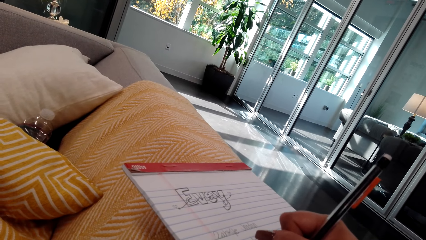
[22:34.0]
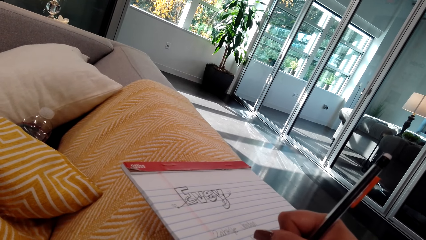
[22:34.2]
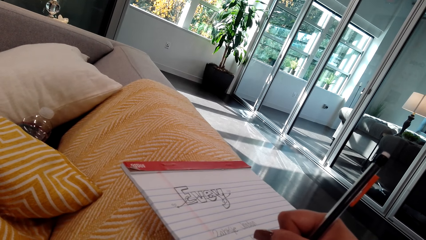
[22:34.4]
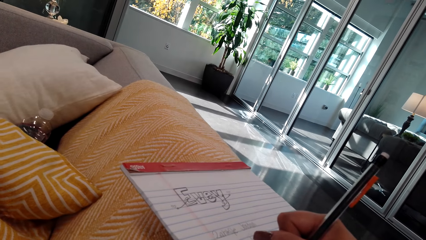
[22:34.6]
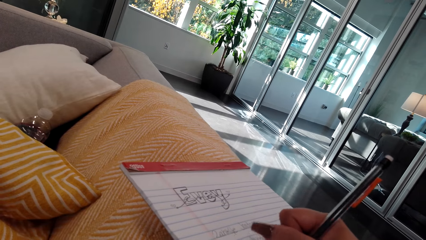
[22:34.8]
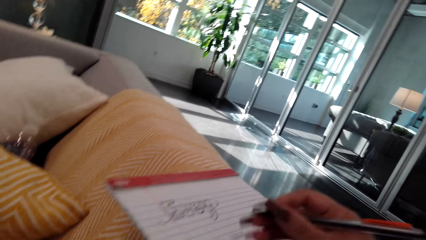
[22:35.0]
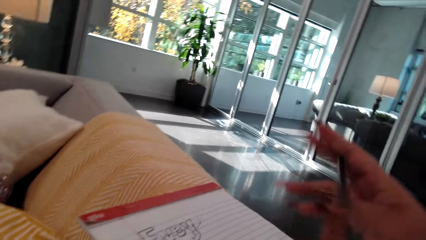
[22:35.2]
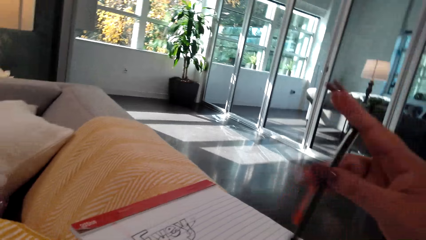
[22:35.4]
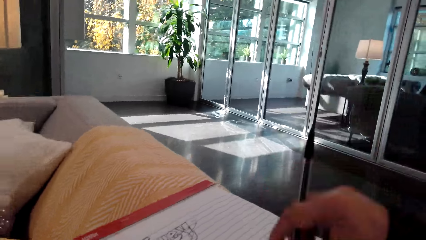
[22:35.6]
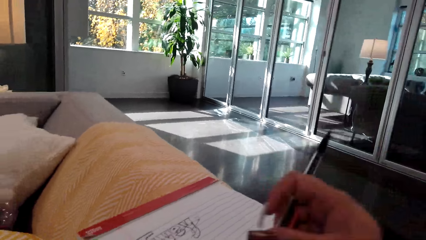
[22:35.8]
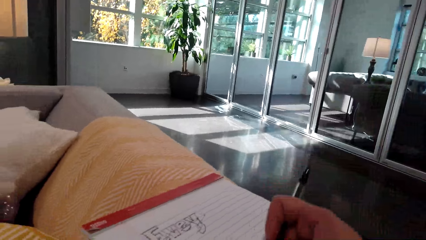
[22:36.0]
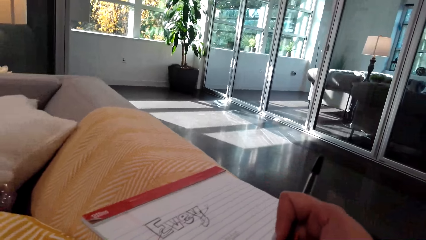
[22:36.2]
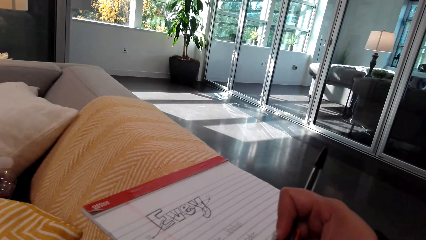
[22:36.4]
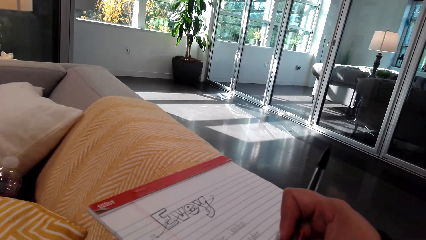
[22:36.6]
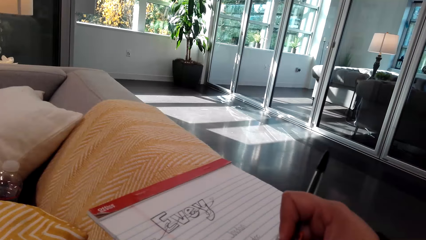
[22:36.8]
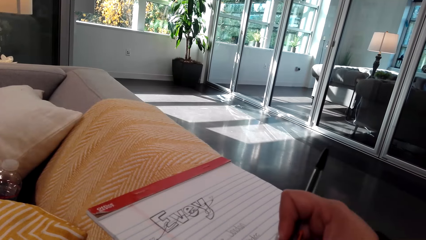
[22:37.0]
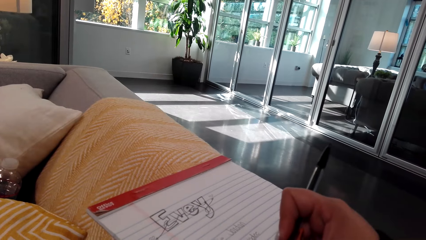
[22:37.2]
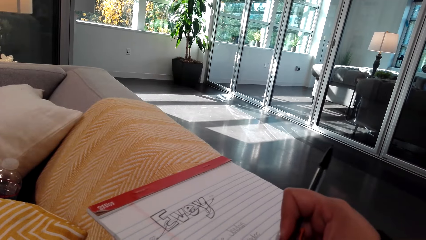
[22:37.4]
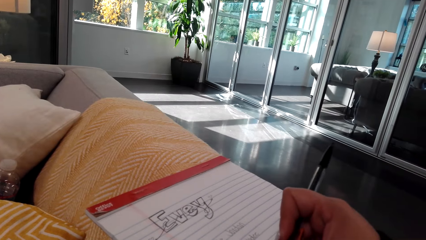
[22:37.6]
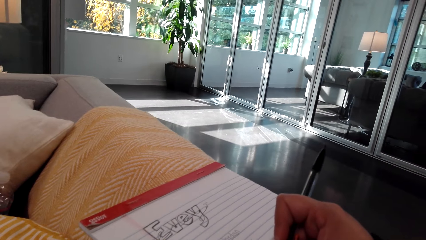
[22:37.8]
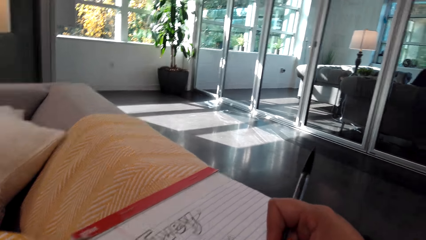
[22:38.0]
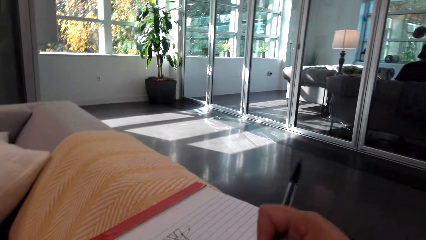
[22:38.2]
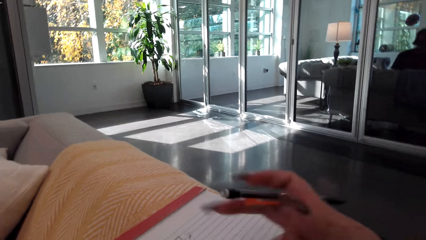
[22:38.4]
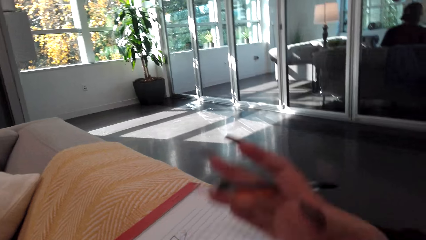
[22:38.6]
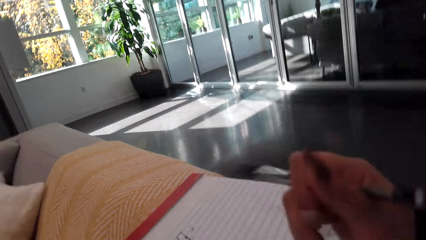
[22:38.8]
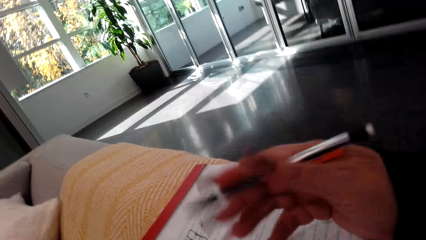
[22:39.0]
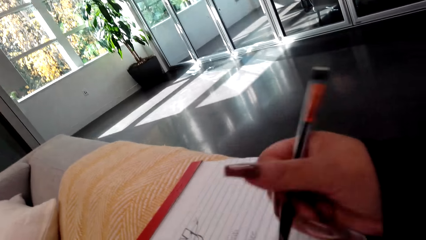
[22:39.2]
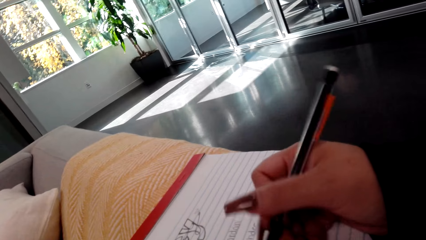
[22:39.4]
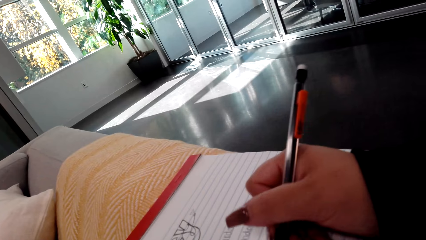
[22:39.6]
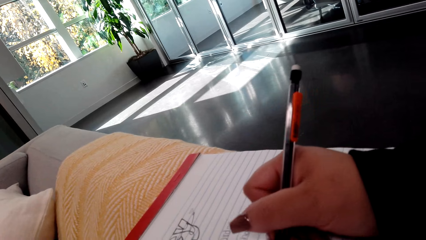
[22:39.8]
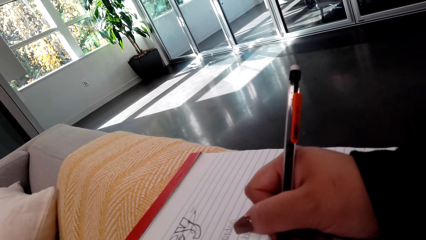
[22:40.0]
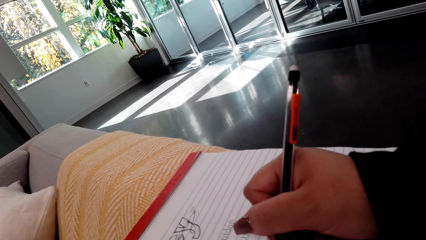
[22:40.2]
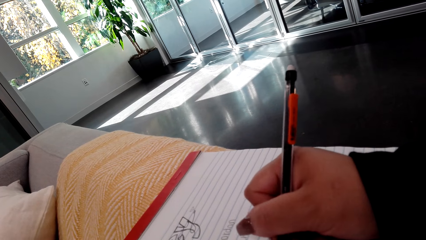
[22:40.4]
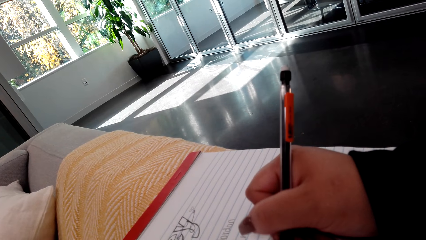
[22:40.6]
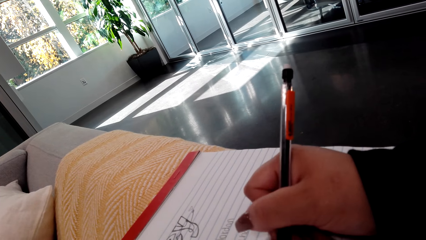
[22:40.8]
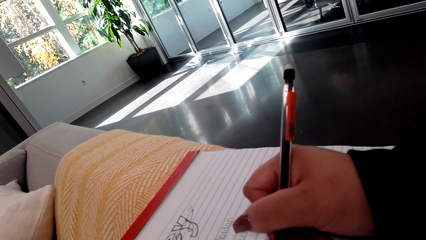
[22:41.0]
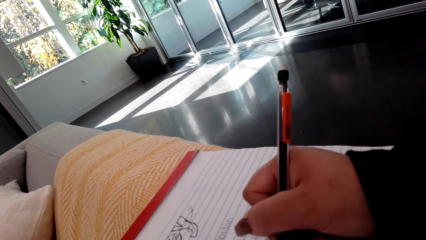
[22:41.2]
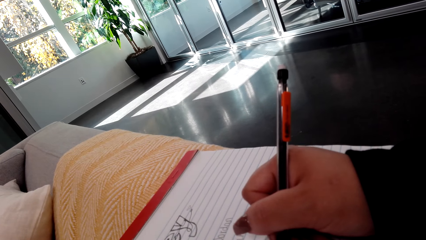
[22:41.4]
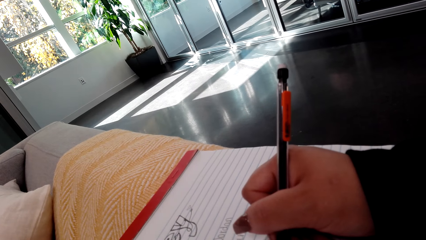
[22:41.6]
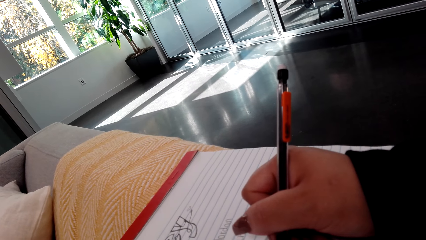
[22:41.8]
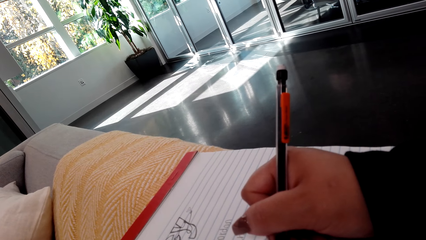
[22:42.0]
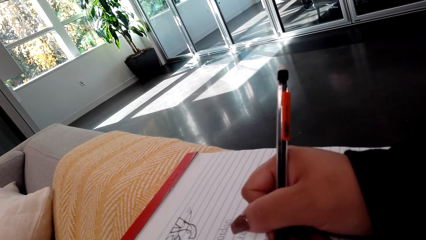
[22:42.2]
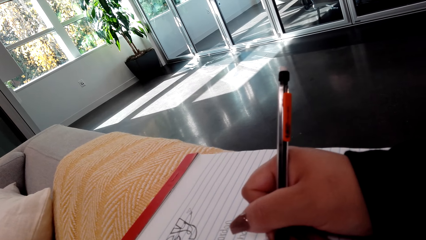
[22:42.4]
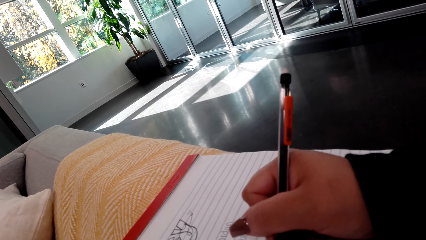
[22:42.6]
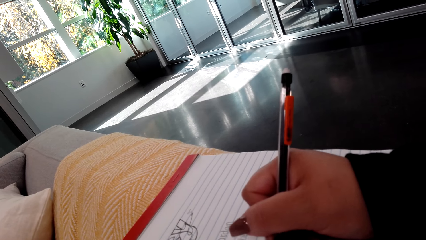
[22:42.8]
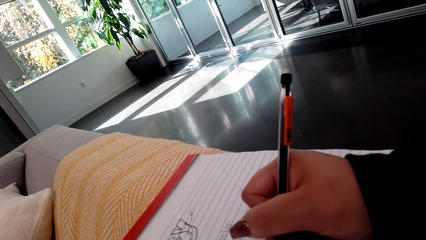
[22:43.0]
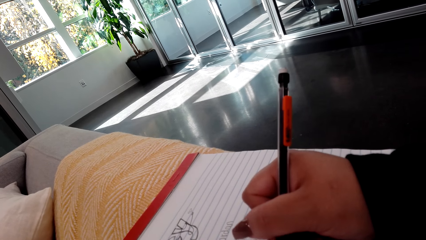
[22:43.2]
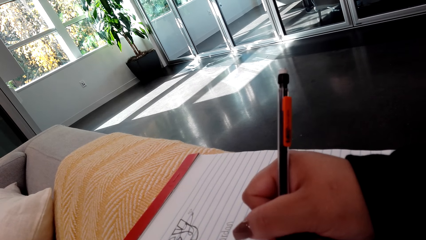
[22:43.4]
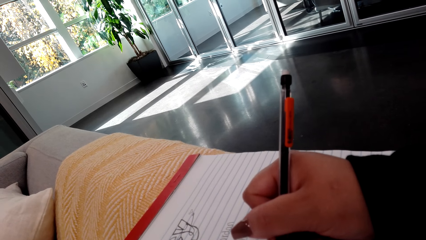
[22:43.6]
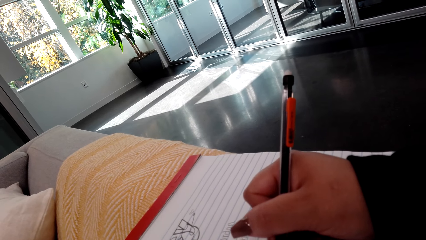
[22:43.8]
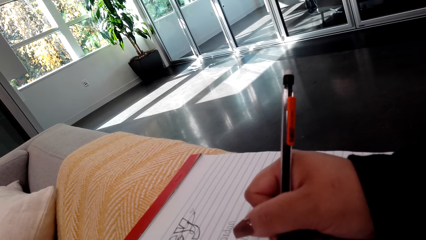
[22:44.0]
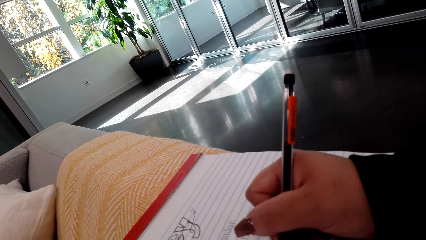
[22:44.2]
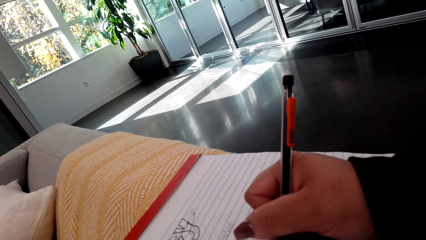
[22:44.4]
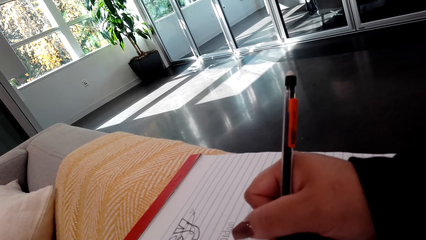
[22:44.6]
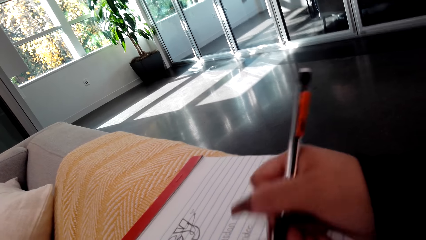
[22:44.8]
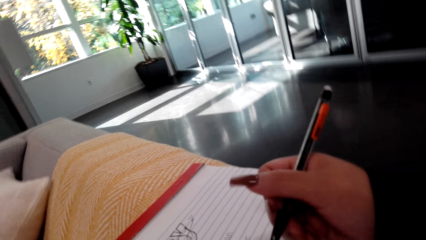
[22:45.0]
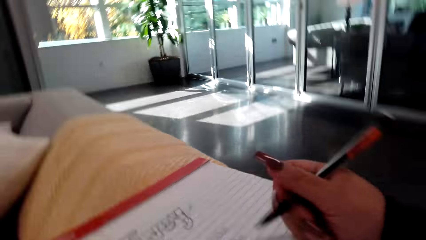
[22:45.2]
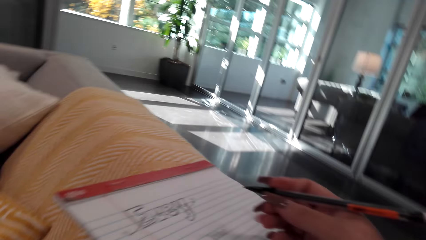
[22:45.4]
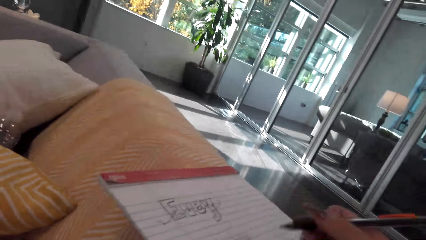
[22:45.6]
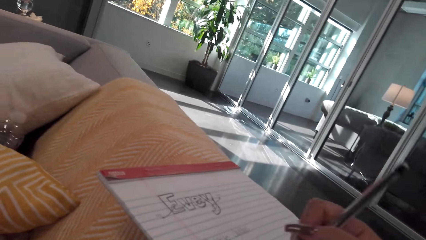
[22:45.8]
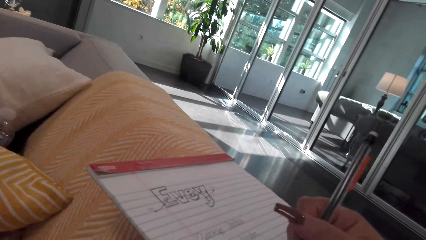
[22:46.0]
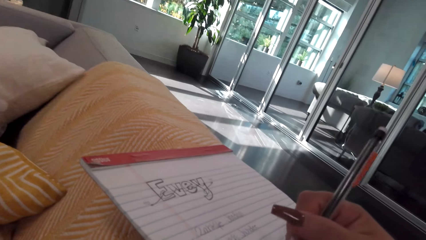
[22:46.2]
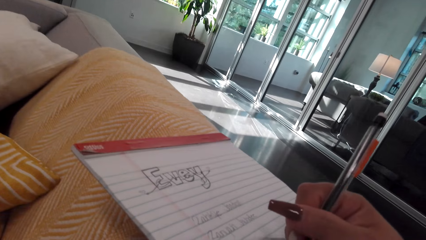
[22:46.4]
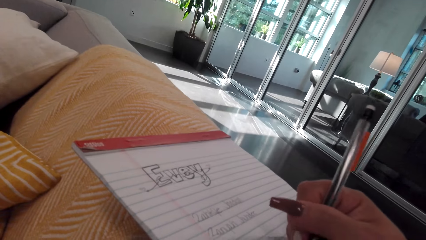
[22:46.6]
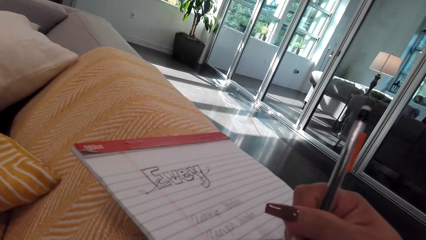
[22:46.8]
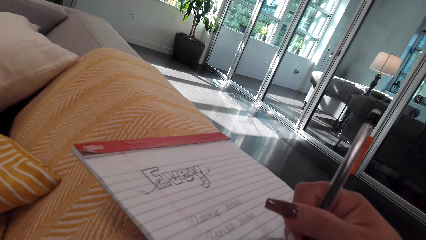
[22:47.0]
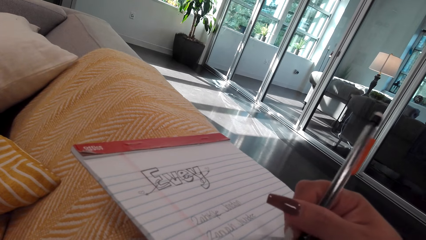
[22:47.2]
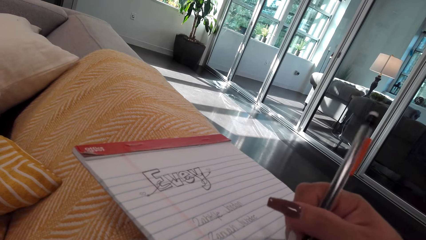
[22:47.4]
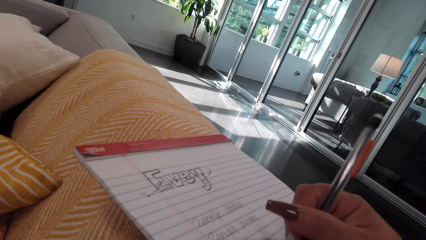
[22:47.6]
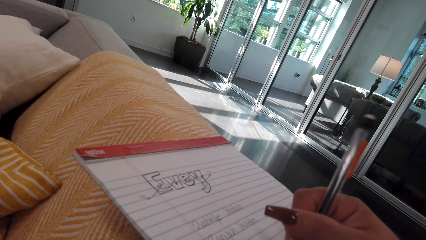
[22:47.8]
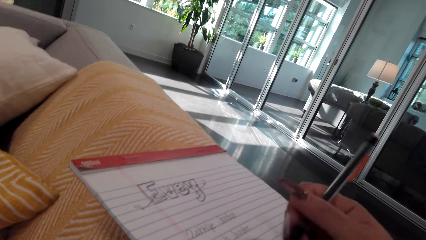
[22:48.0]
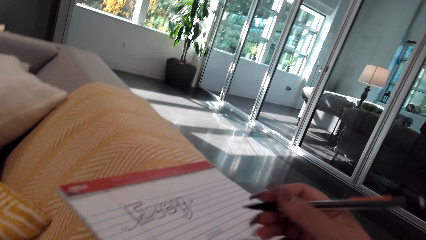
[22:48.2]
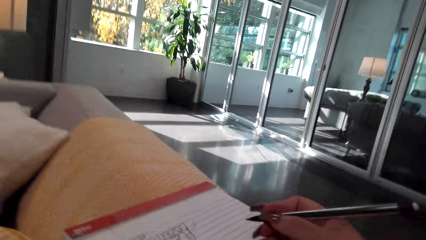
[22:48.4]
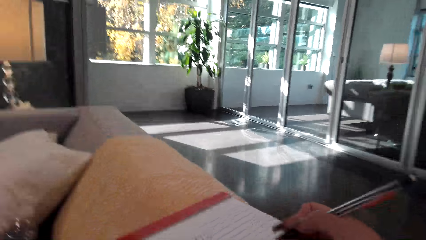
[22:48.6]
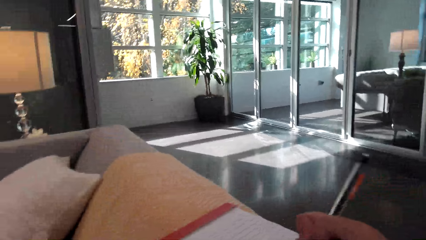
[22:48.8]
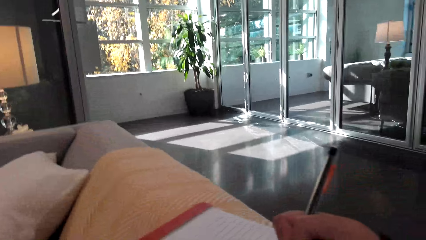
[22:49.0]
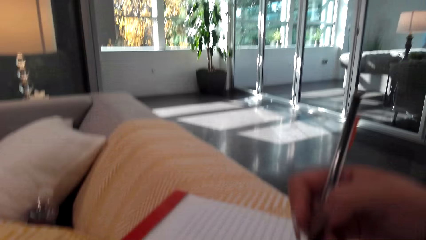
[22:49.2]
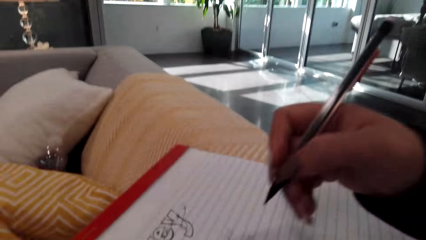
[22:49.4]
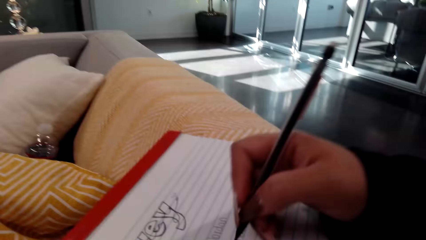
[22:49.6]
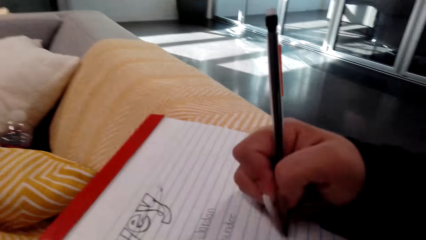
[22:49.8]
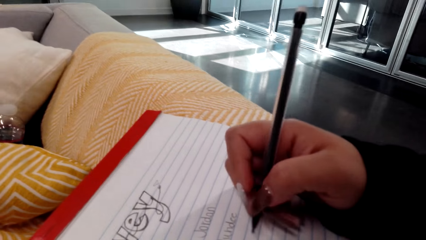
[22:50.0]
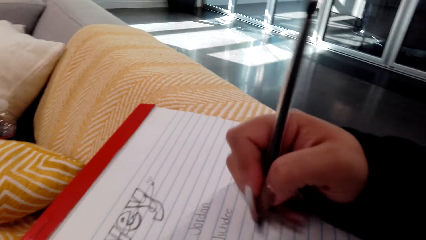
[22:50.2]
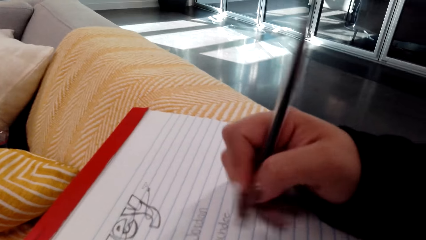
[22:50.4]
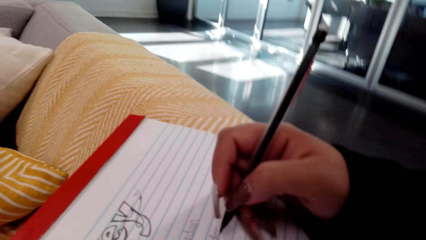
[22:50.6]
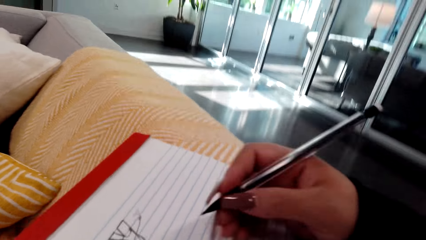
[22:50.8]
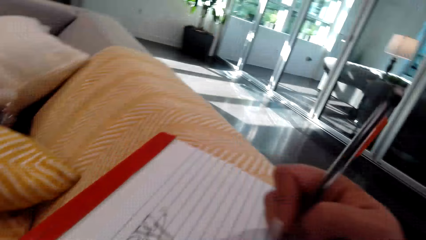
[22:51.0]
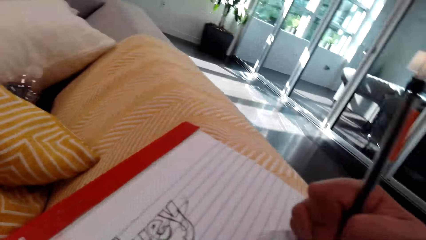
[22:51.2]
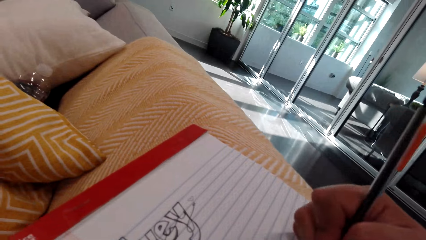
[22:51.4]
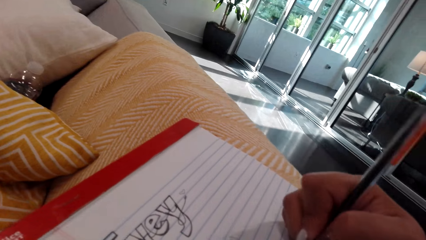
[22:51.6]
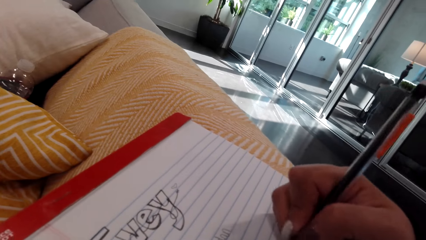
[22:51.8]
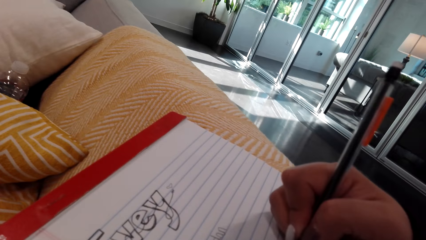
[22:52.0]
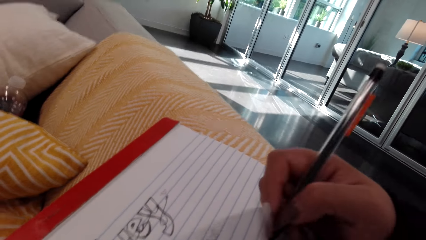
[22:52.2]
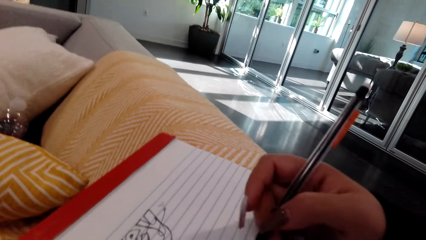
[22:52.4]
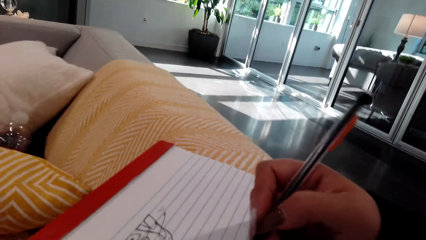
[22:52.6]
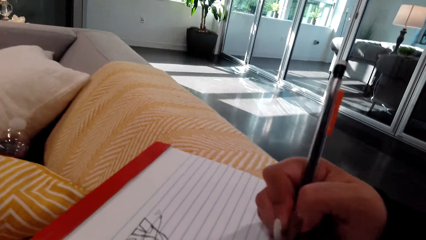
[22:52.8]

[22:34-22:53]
The camera wearer erases part of her drawing. She draws on the book. She holds the pen. She draws on the book. She holds the pen. She draws on the book.
